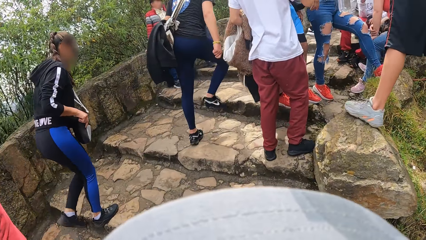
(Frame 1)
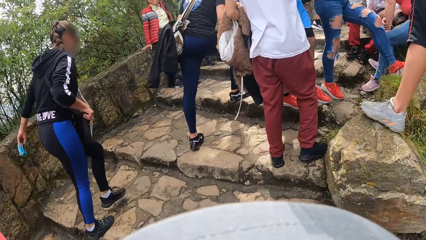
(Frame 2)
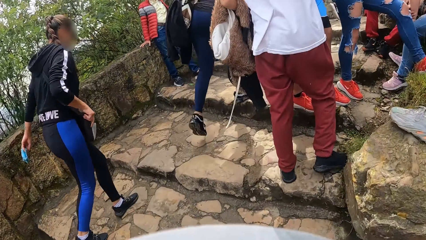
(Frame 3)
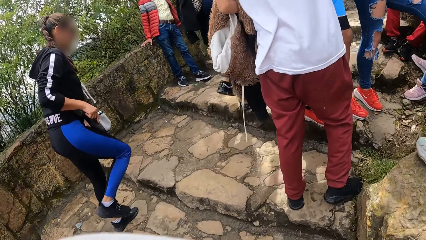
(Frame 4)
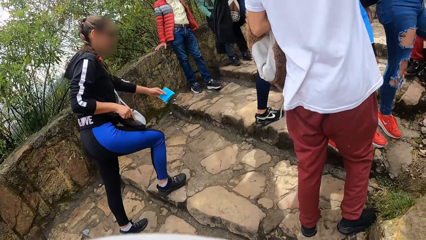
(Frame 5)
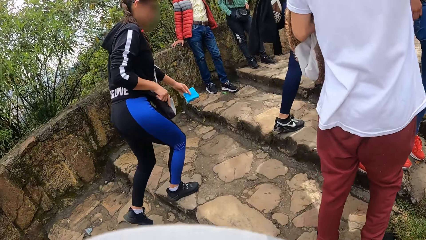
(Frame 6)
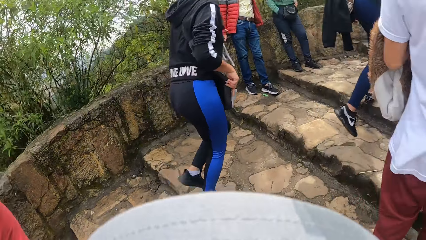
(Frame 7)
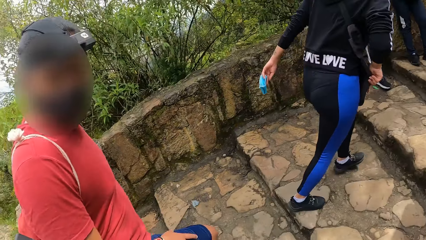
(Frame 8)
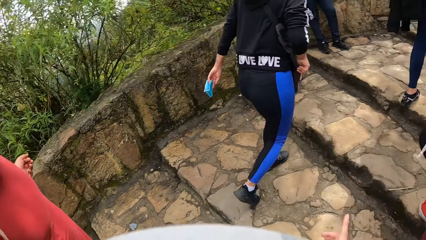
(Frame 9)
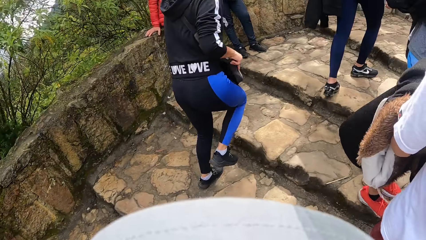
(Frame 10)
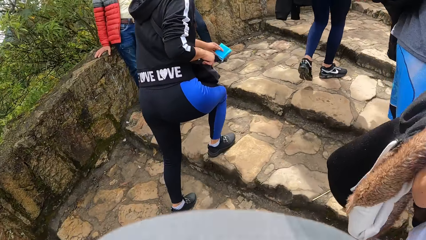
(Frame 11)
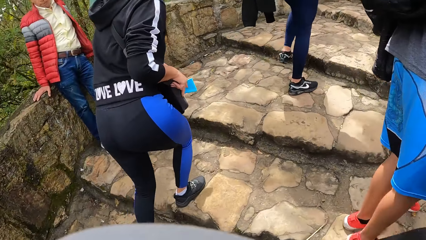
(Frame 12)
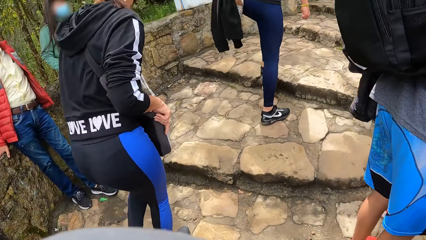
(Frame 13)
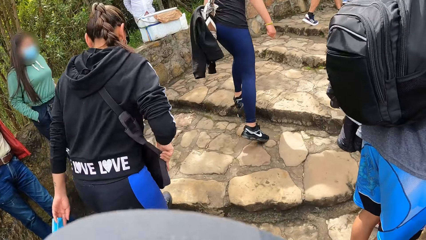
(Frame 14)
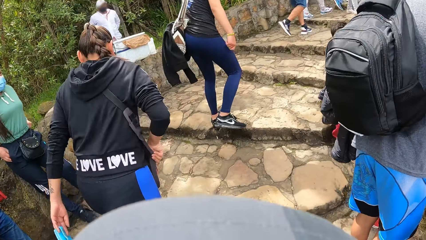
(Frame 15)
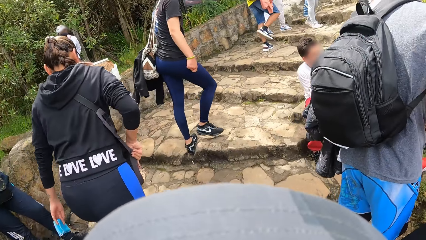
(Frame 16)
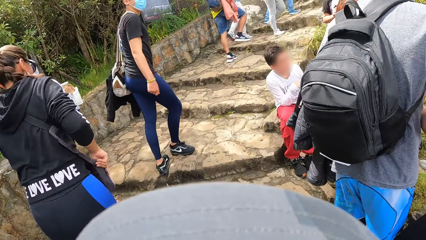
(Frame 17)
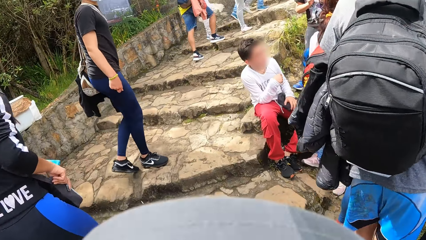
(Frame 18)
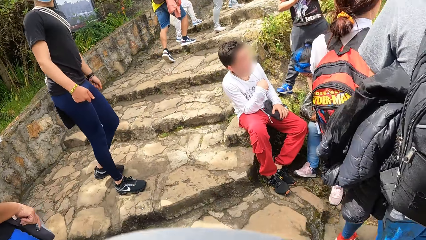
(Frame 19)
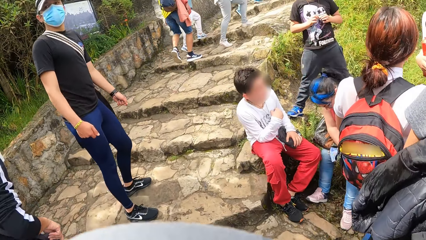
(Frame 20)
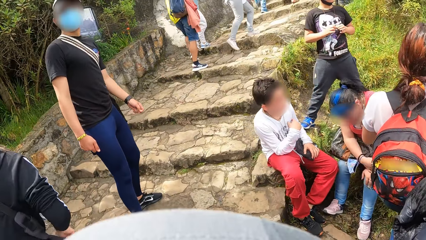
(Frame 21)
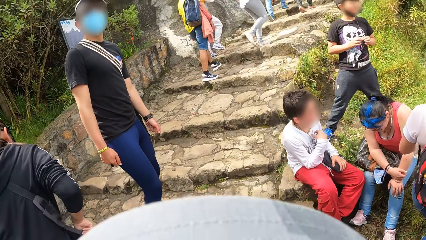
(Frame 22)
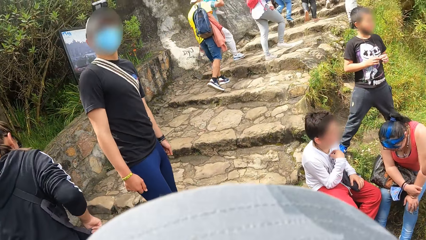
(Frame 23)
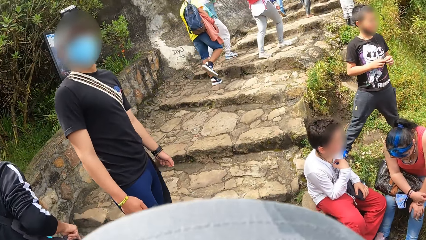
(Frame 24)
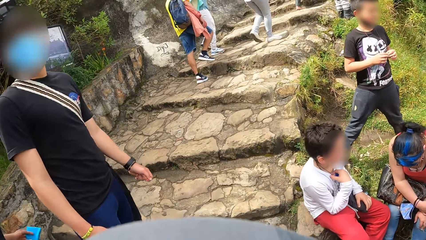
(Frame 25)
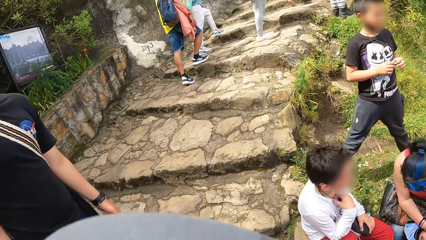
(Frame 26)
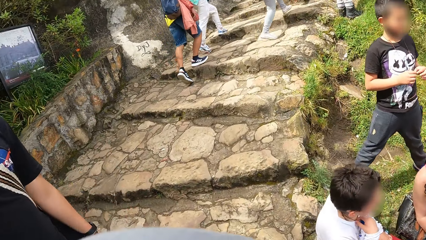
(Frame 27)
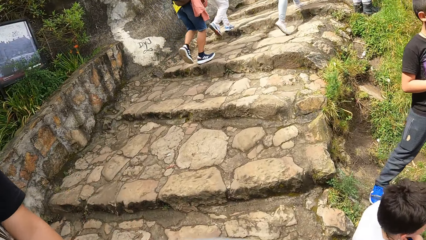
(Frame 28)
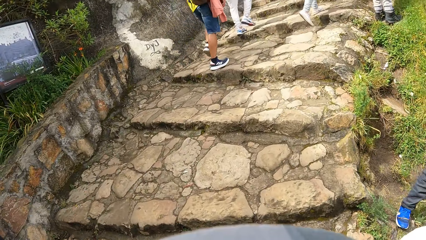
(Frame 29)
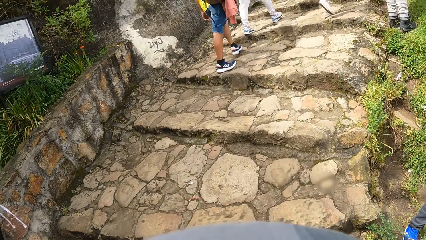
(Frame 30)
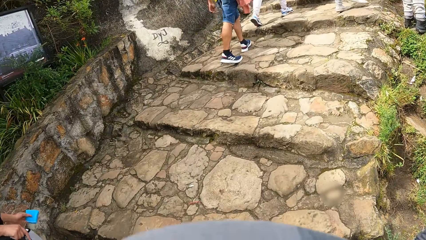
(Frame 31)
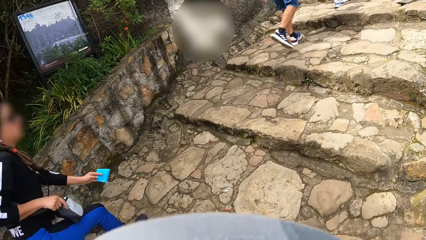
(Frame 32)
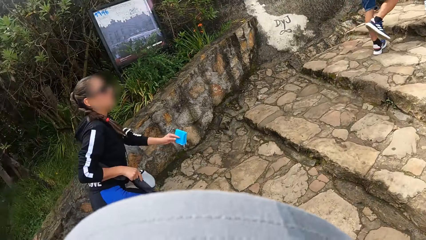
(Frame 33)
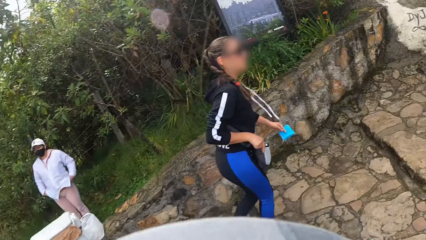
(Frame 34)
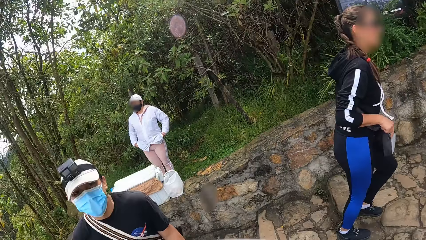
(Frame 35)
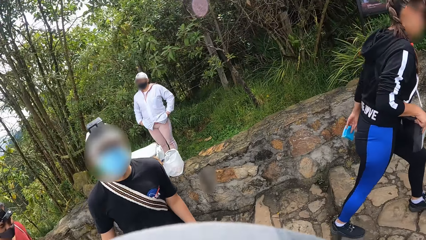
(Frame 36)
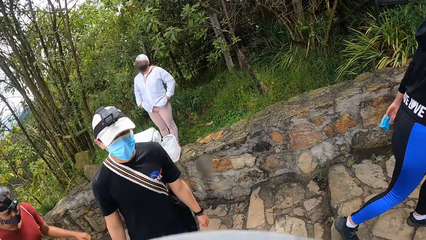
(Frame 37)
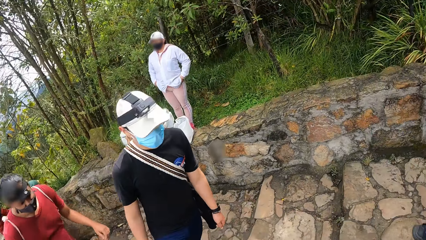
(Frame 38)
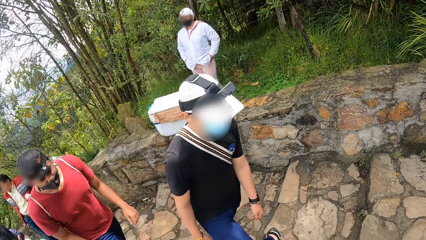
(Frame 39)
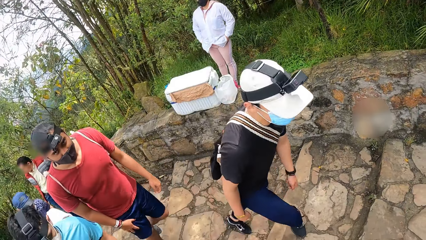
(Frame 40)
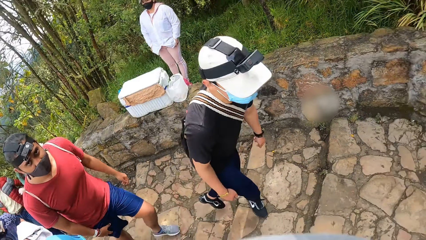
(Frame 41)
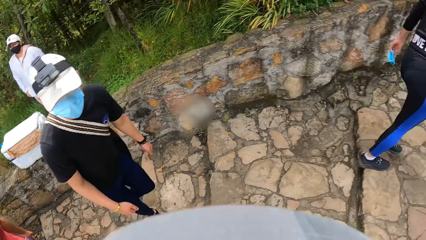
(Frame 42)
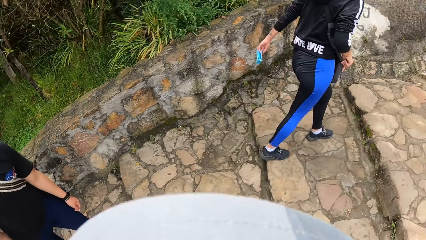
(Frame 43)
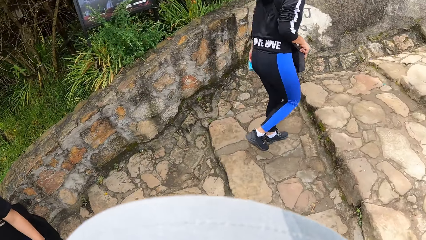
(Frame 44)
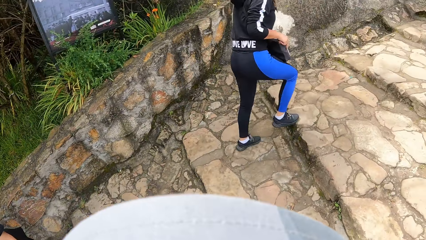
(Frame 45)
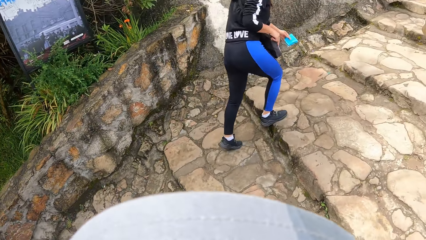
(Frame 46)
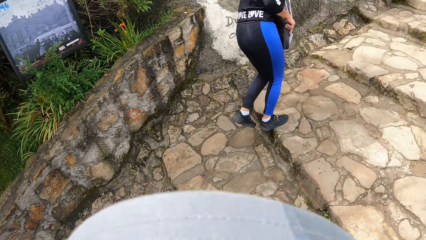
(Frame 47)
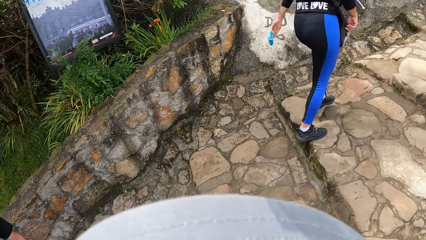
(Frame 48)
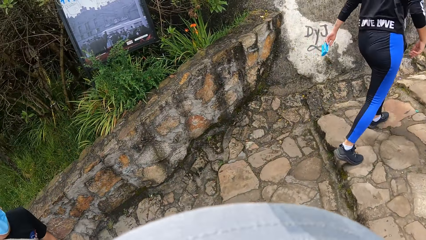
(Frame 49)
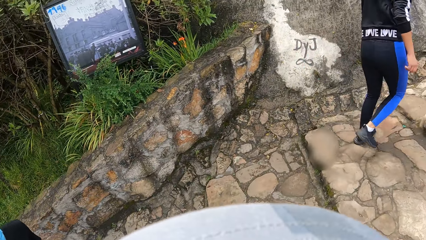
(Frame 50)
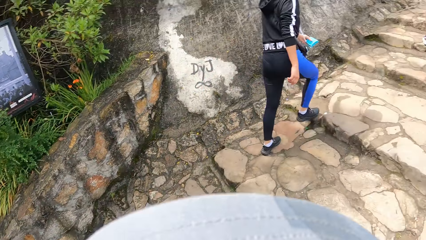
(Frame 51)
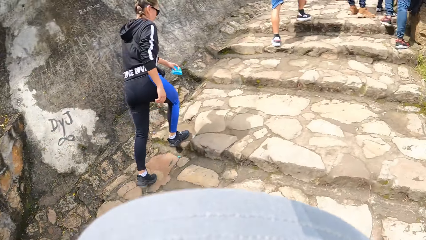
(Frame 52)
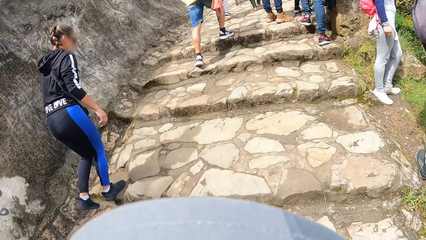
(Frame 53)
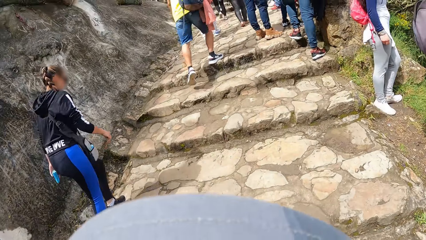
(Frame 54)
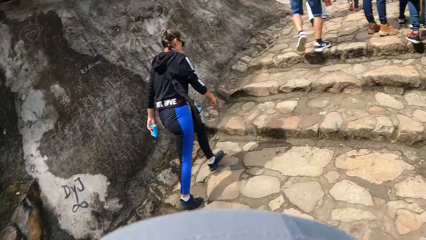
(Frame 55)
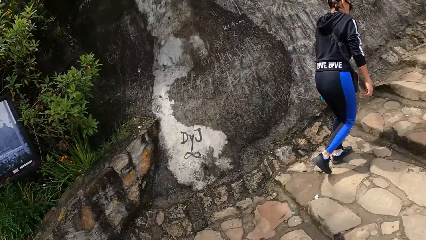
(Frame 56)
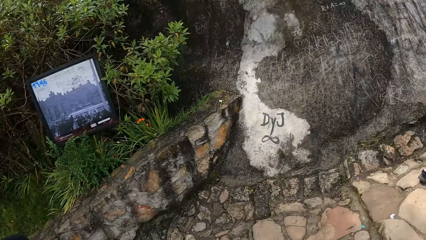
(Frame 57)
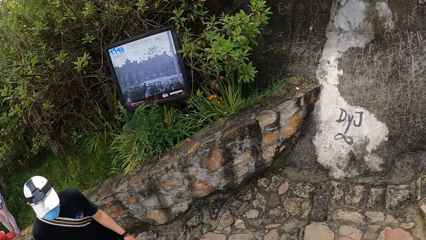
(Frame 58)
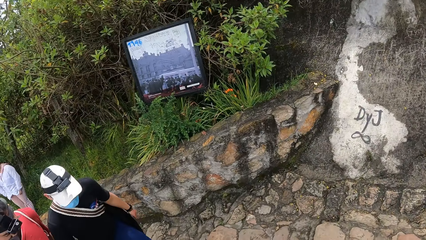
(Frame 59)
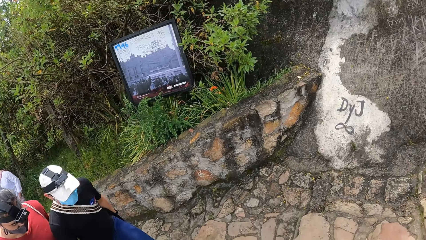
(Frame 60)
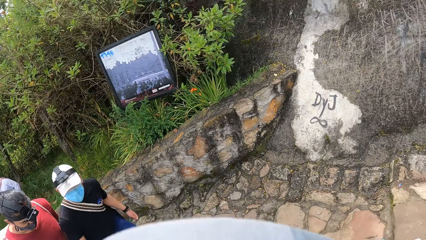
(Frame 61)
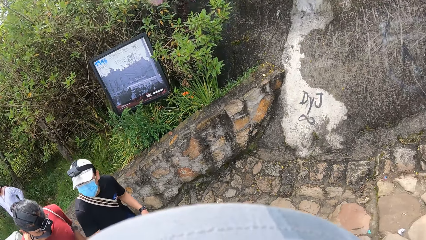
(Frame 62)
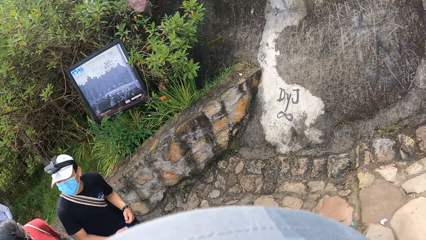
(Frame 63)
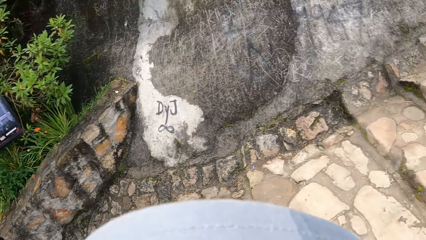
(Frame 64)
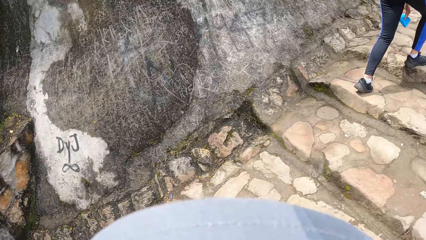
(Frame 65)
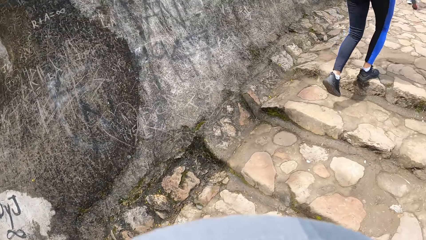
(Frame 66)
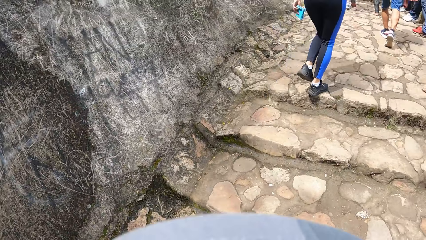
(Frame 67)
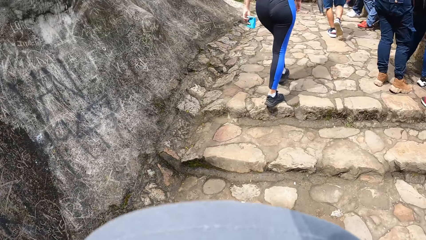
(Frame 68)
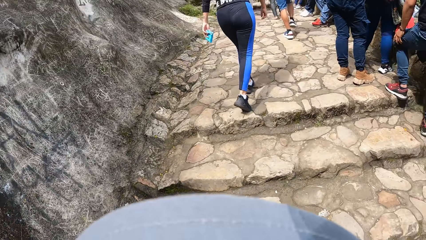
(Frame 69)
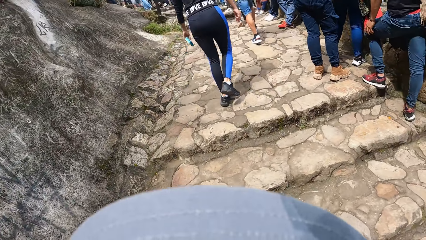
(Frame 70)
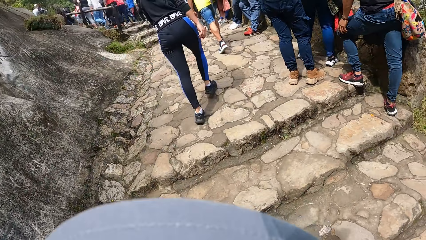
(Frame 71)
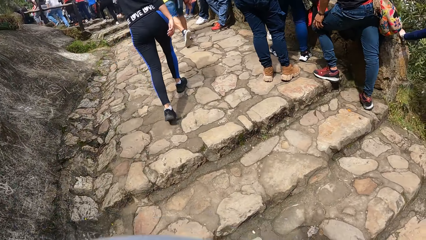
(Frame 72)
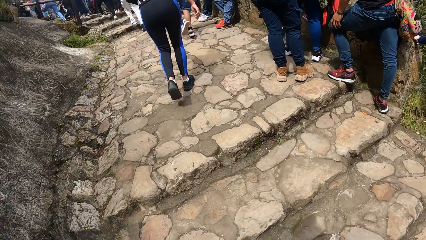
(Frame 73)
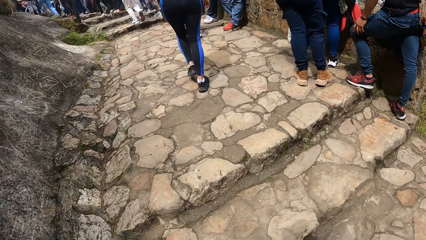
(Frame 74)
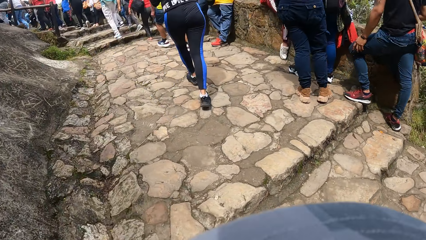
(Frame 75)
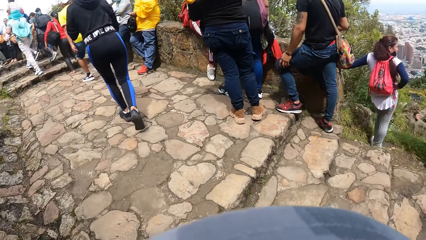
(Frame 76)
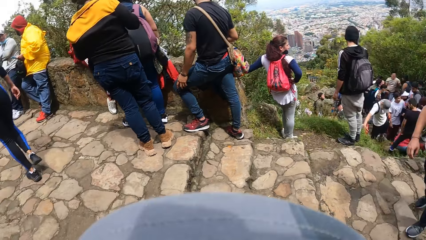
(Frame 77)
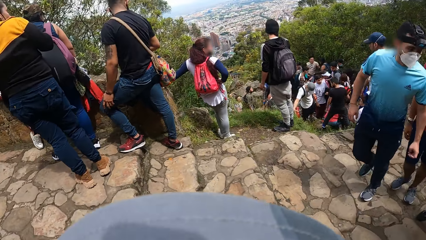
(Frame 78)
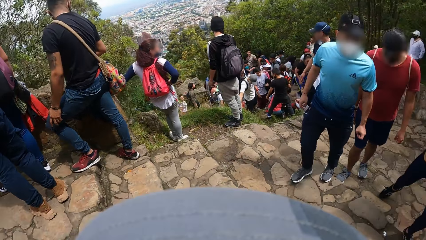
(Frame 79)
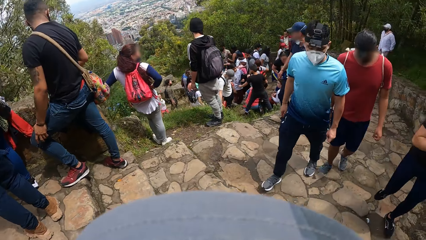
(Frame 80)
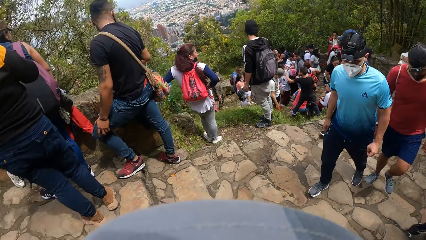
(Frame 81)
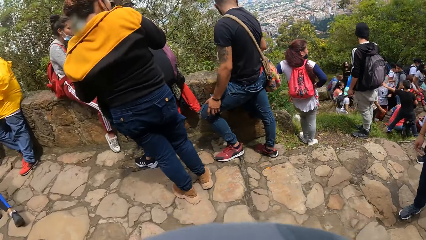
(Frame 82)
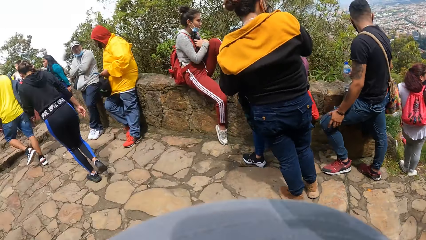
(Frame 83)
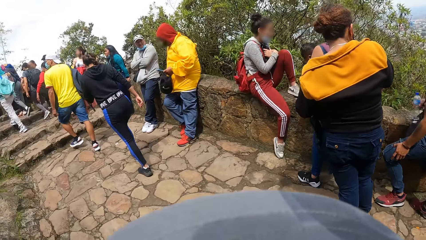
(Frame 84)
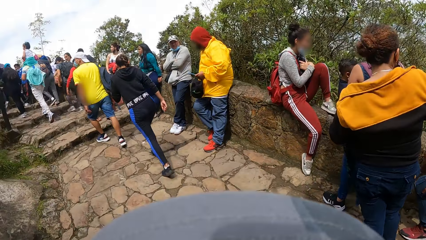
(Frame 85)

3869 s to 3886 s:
The camera wearer points his right index finger forward. He turns. He turns again. He looks around.
